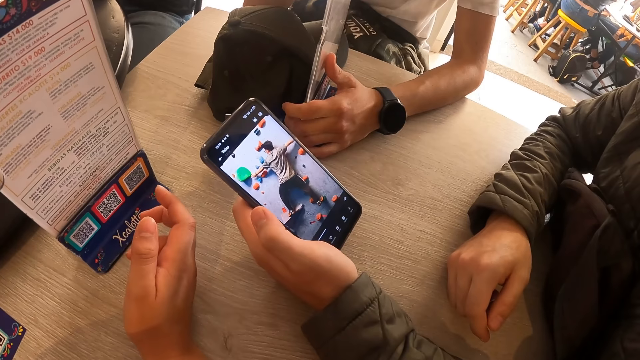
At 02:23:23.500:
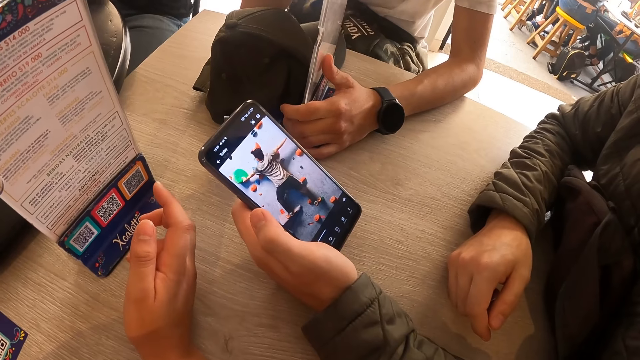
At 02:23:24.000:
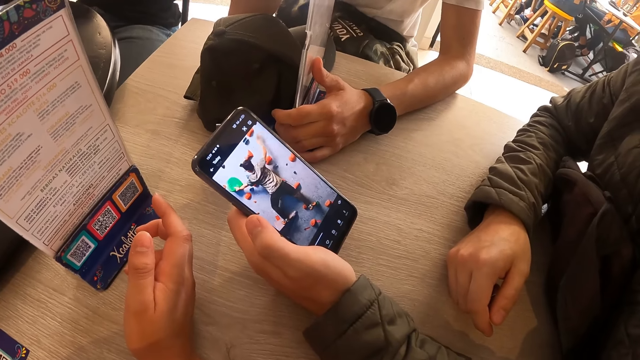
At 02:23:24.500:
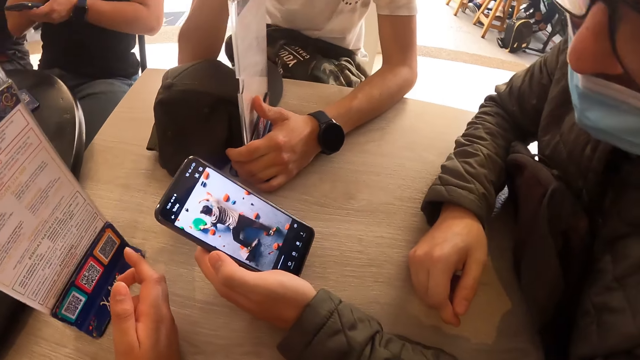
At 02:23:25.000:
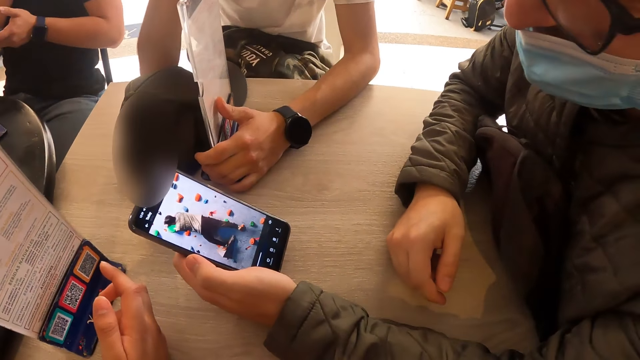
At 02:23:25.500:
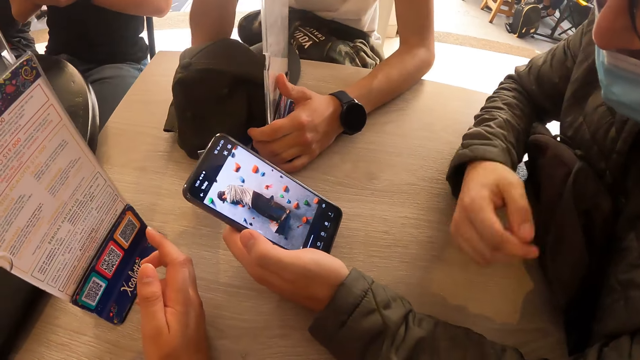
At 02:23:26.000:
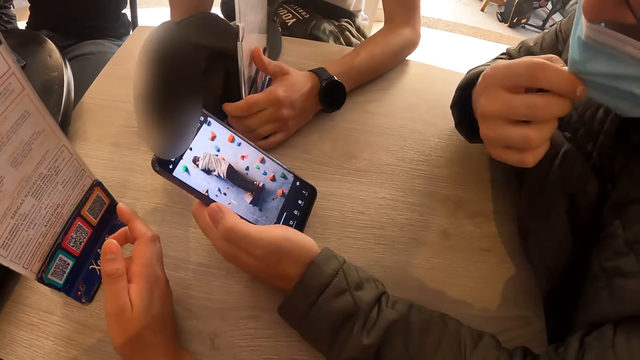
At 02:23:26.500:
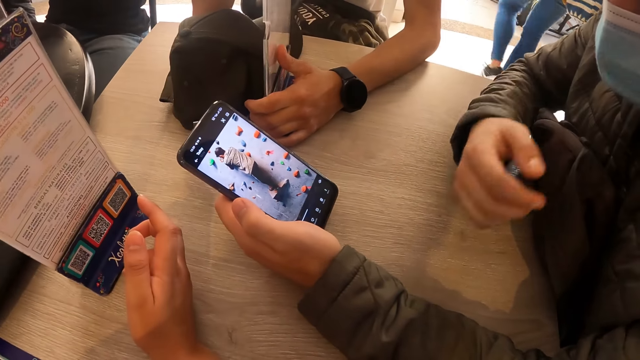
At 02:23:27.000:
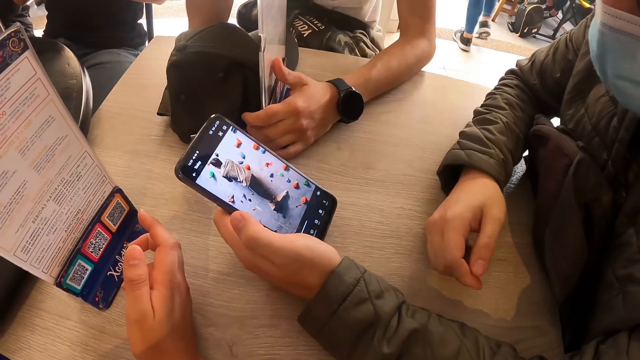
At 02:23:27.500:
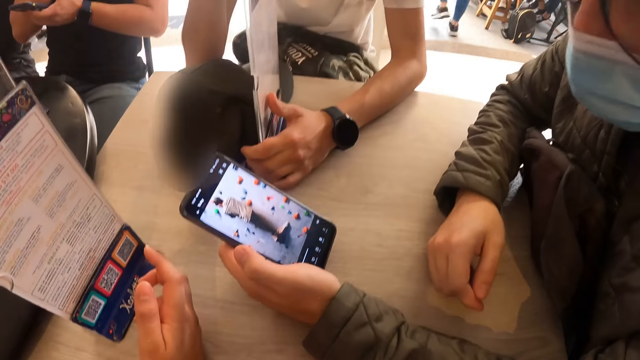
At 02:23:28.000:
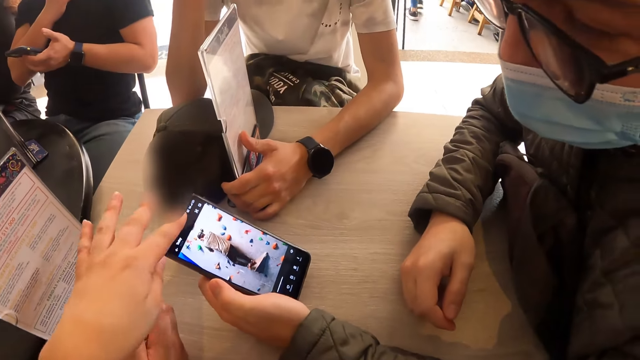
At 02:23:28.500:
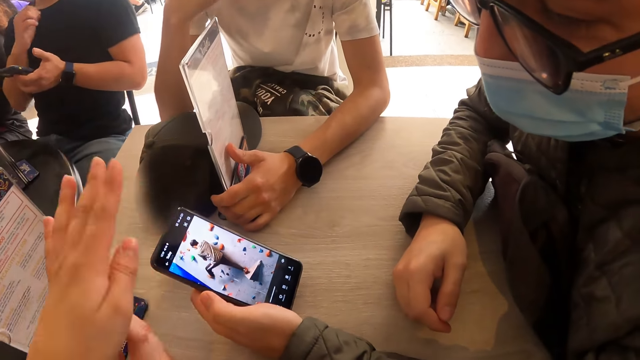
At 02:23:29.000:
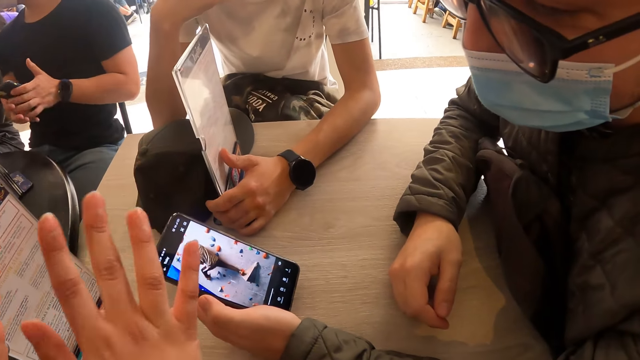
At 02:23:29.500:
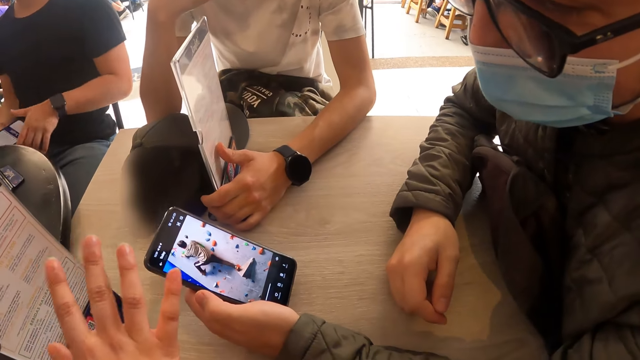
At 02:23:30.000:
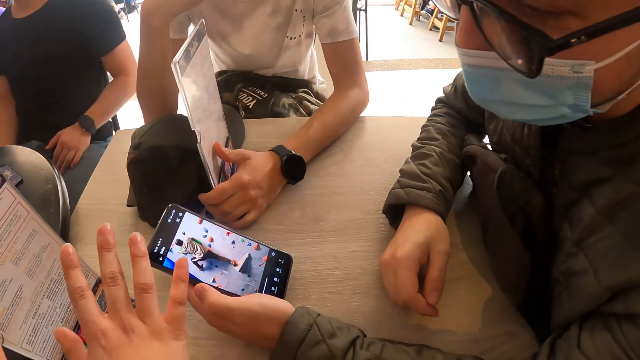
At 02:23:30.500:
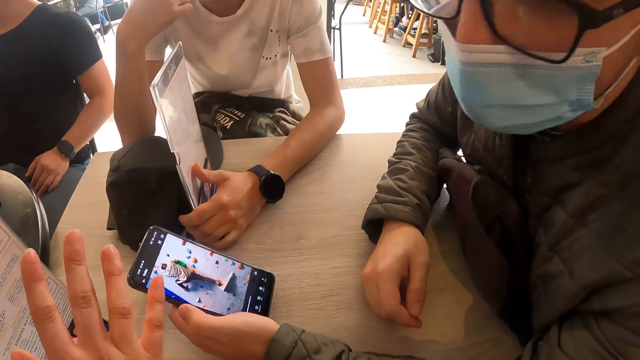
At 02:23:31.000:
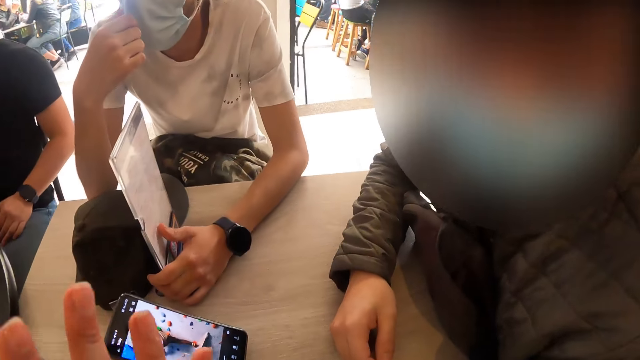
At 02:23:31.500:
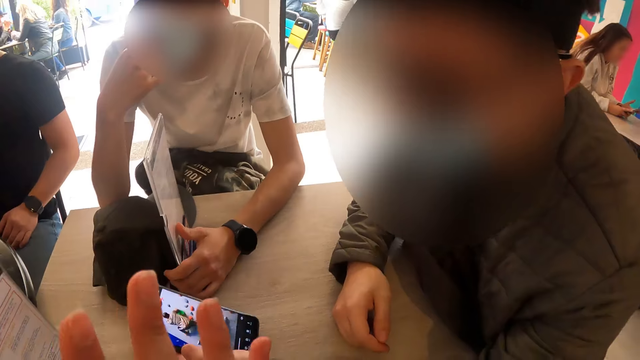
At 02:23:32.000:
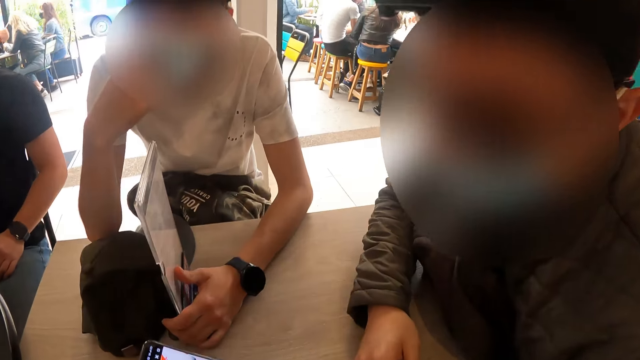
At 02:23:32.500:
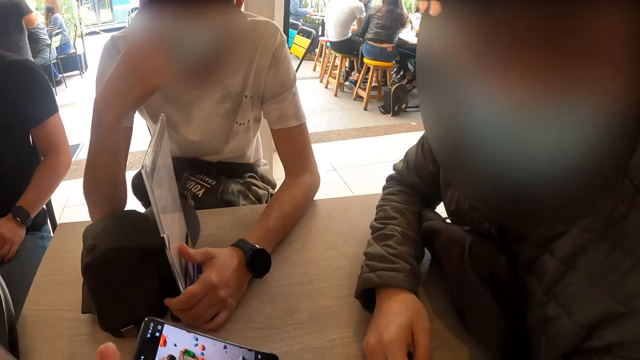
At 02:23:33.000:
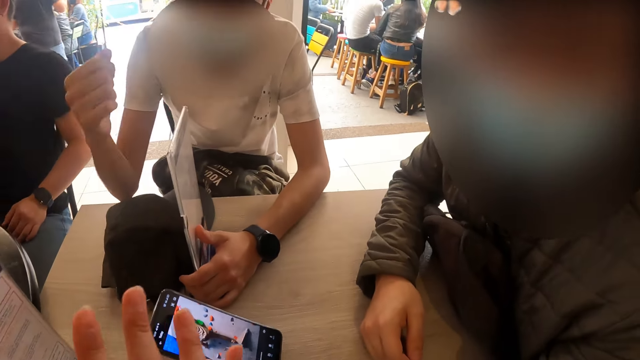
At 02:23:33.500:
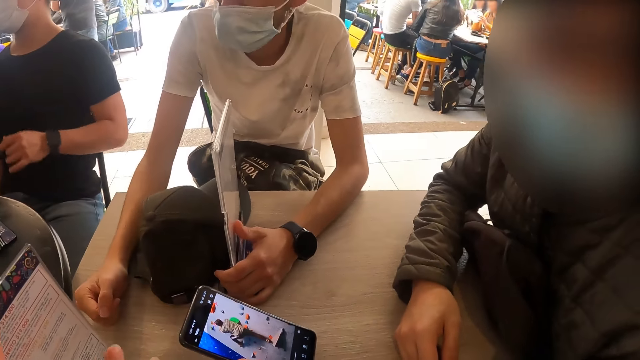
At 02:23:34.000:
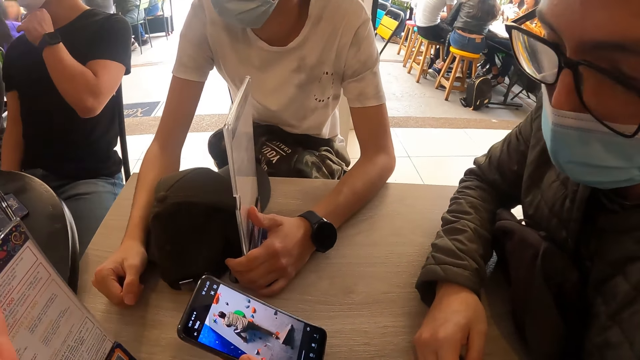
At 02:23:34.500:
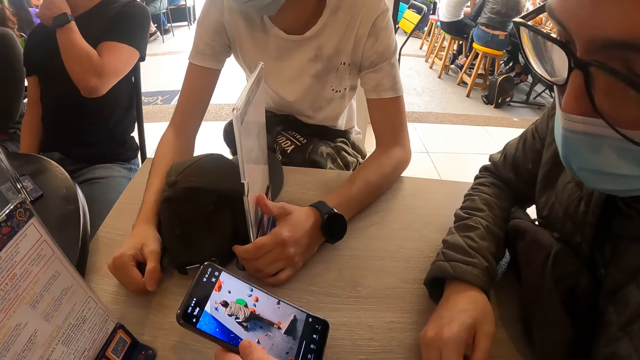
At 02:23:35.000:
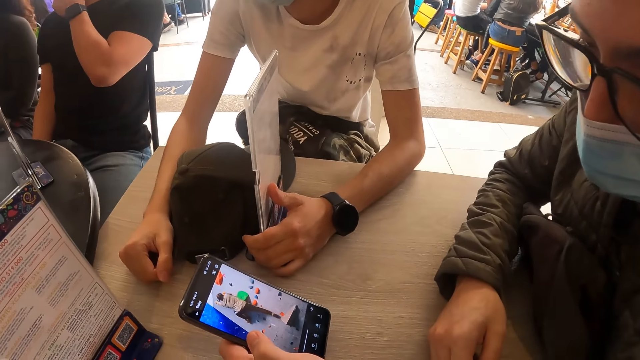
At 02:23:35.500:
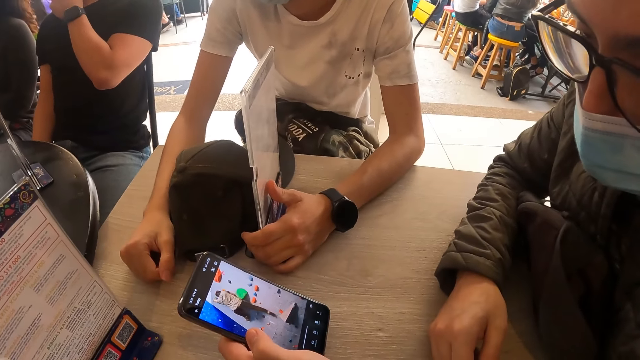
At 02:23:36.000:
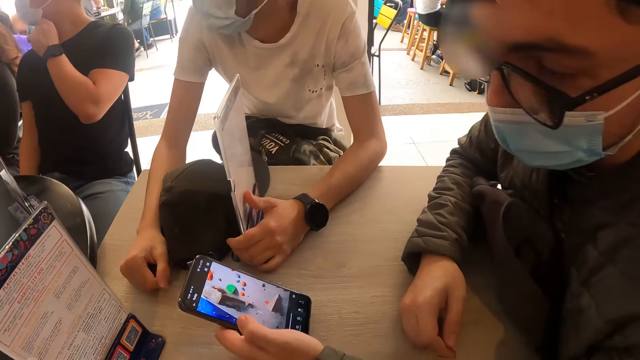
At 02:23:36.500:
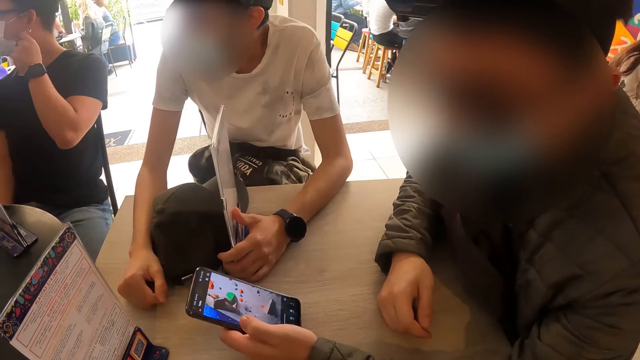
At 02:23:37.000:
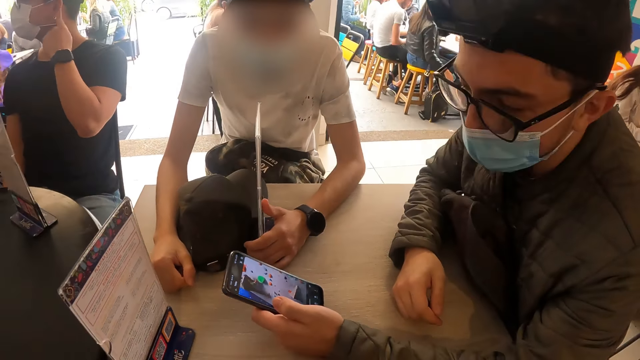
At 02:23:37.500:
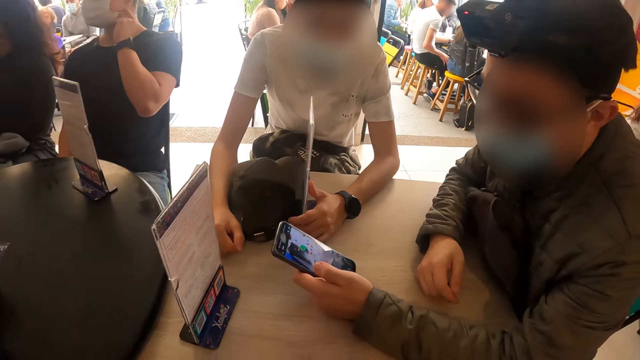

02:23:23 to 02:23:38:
A man adjusts the facemask on his face with his right hand. The camera wearer gestures at the screen of the phone in the left hand of the man with both hands. Another man passes his phone from his left hand to his right hand. The camera wearer talks to a man. A third man puts his right hand on the table. The second man adjusts the facemask on his face with his left hand.

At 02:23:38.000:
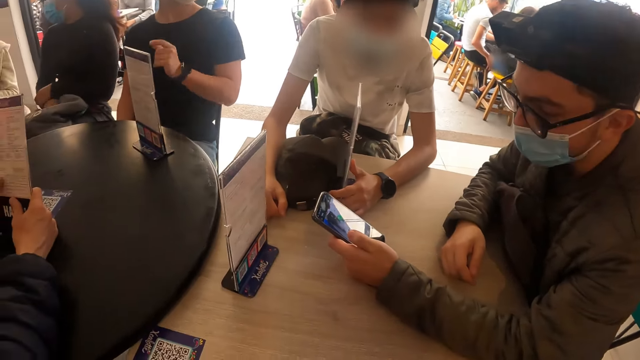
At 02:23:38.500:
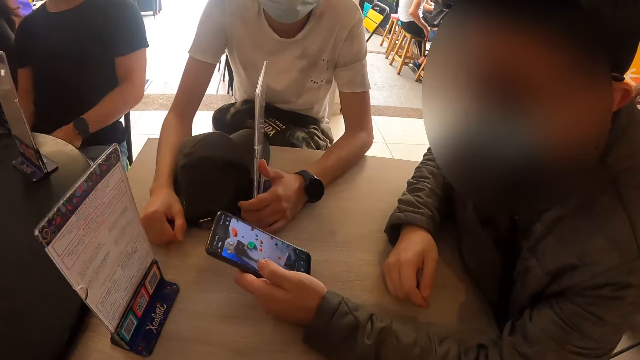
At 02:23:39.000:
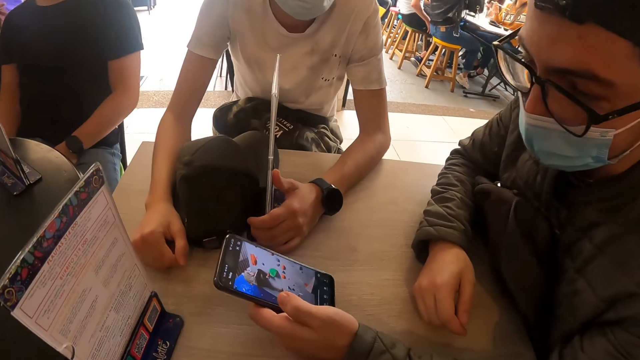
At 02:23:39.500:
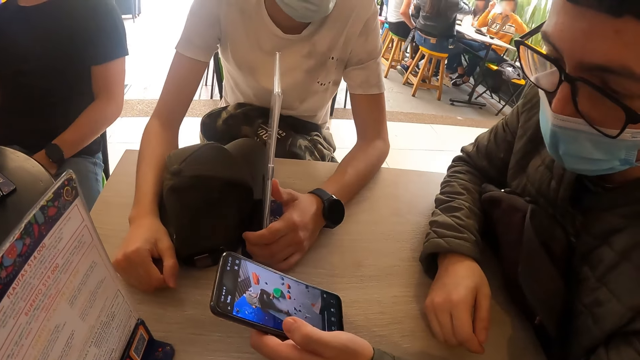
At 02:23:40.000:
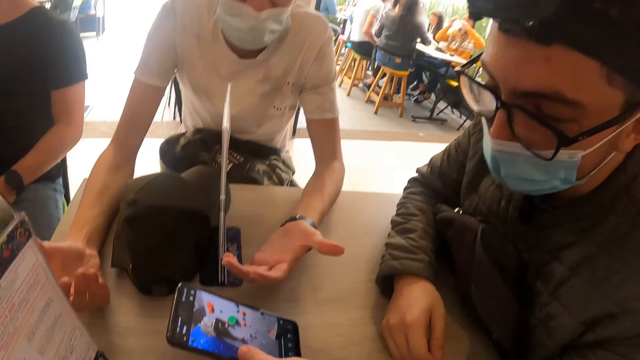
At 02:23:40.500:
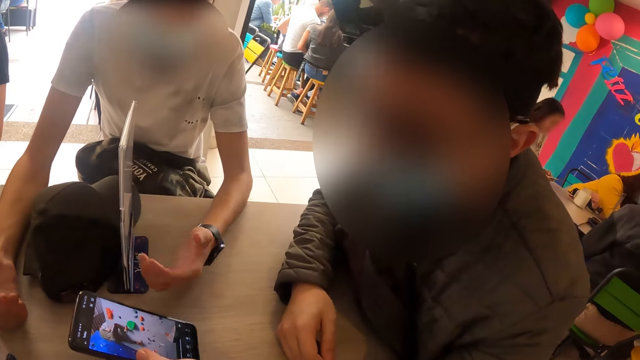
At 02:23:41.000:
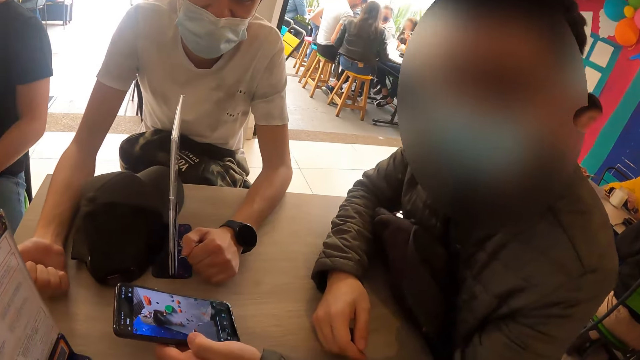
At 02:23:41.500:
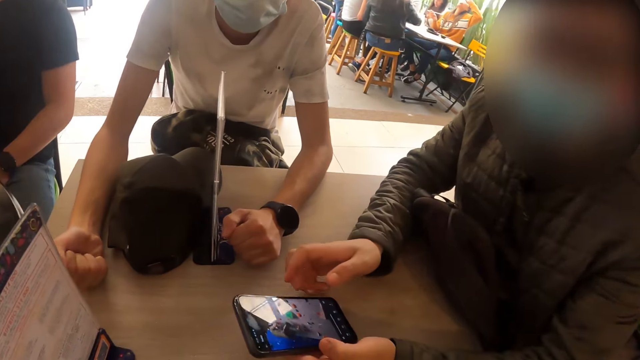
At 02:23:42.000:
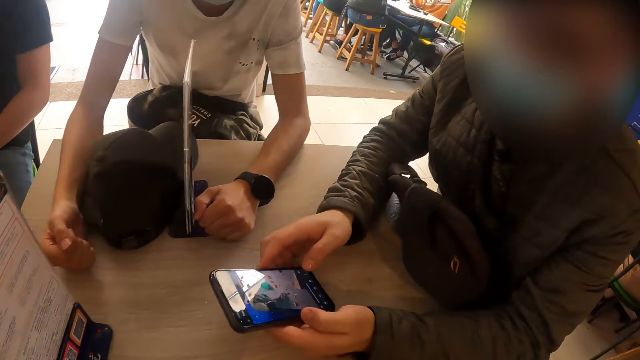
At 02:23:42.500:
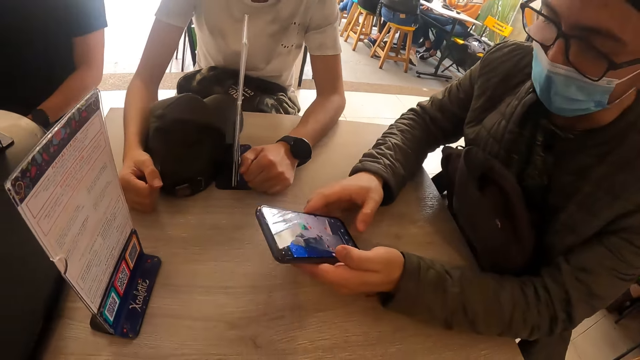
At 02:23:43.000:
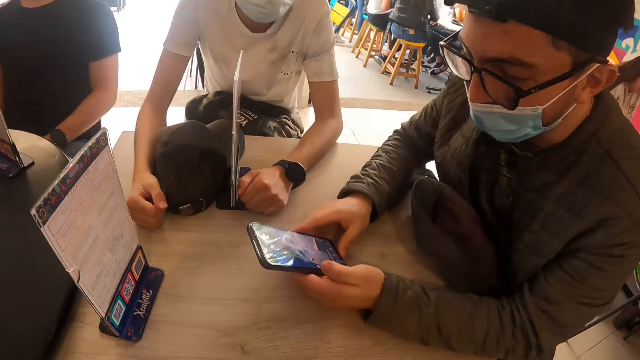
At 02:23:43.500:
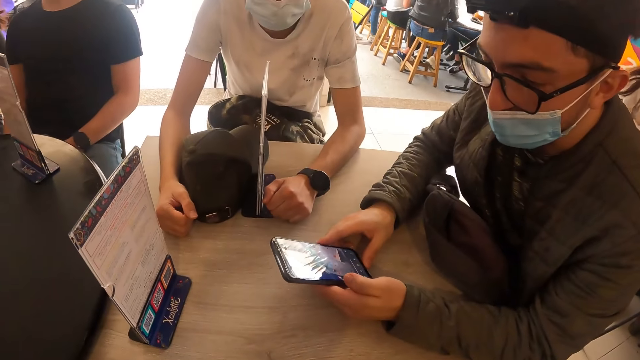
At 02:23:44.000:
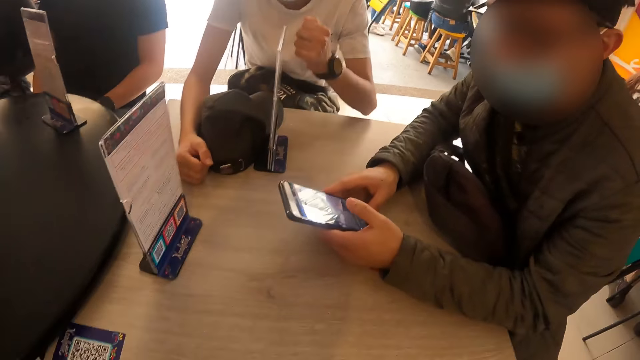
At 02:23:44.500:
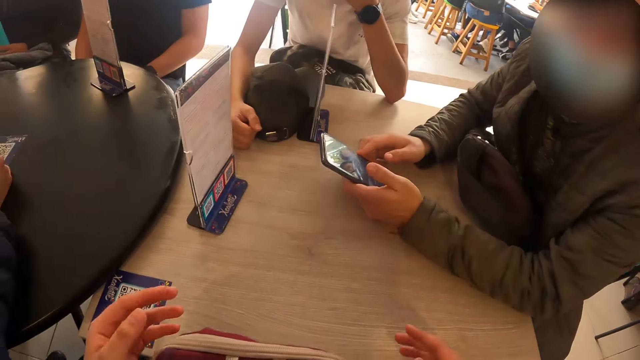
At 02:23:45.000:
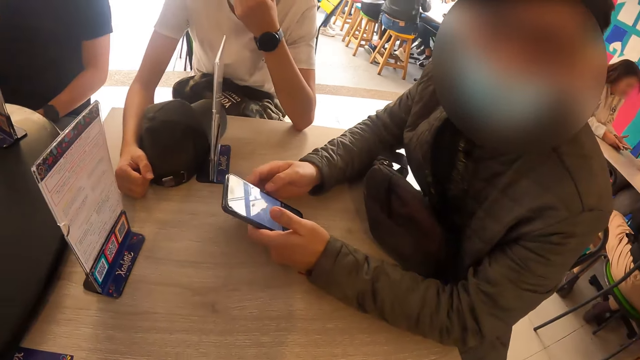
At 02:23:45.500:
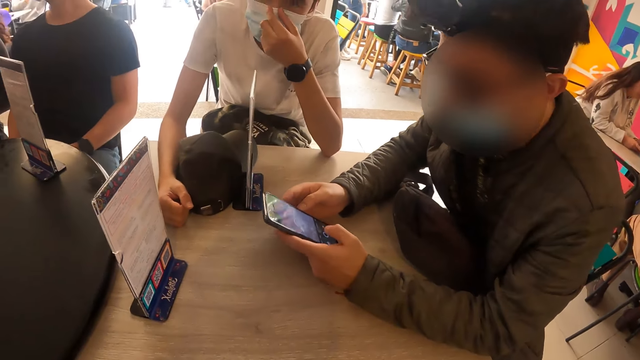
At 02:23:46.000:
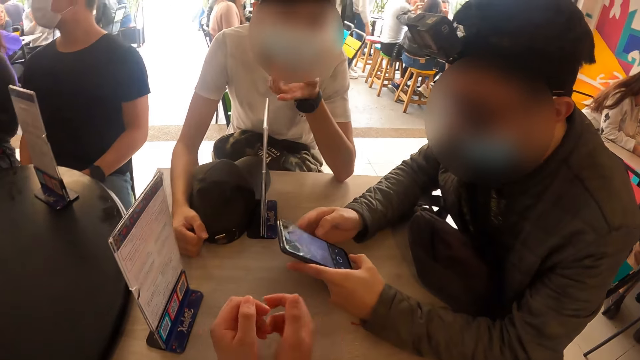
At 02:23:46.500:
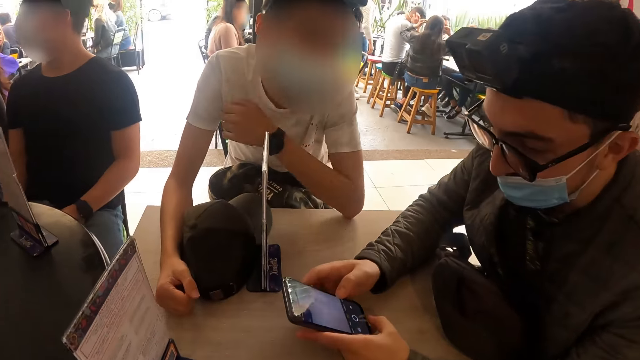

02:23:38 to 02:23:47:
A man gestures with both hands. The man touches the facemask on his face with his left hand. The man gestures with his left hand.
